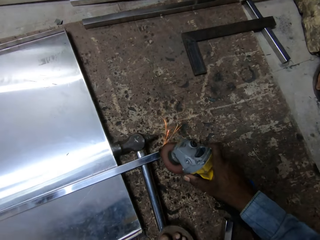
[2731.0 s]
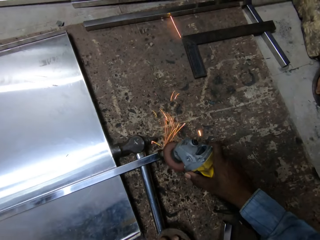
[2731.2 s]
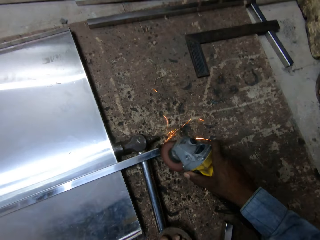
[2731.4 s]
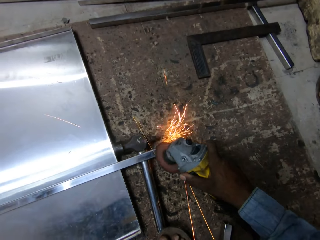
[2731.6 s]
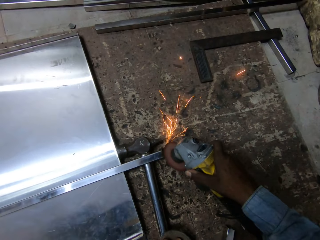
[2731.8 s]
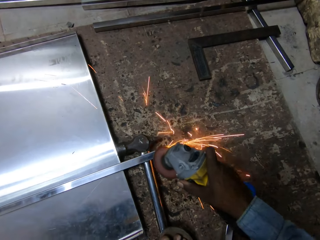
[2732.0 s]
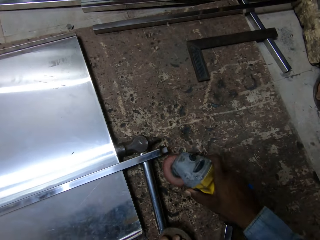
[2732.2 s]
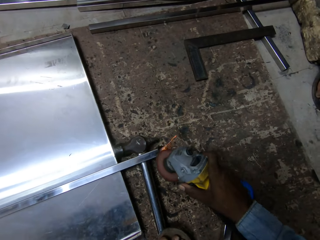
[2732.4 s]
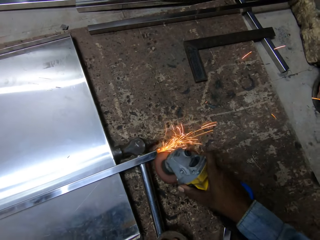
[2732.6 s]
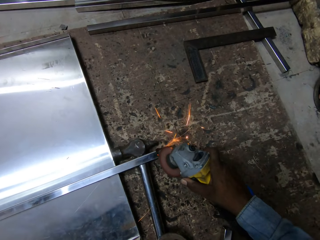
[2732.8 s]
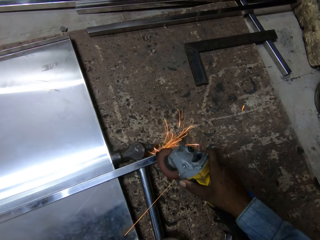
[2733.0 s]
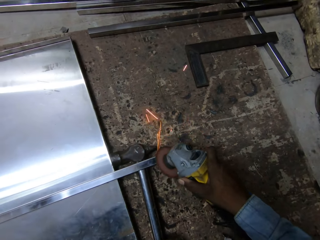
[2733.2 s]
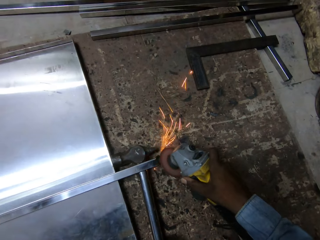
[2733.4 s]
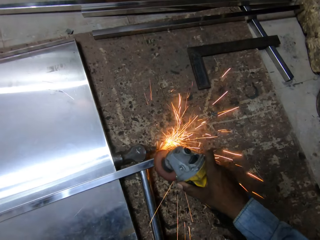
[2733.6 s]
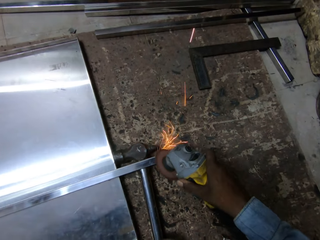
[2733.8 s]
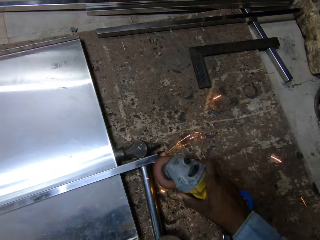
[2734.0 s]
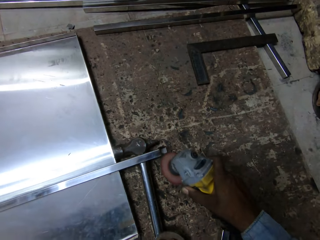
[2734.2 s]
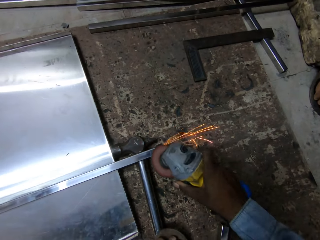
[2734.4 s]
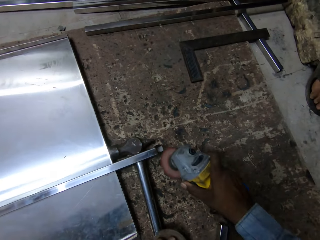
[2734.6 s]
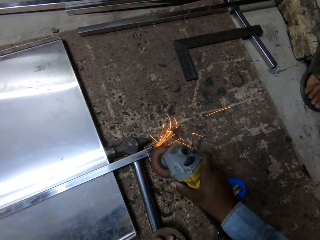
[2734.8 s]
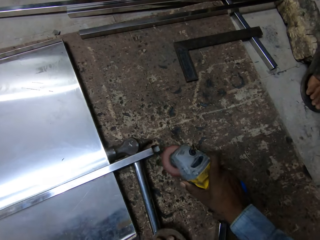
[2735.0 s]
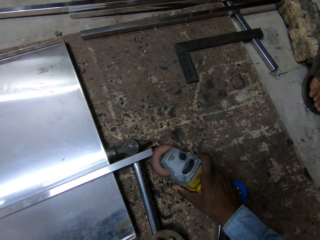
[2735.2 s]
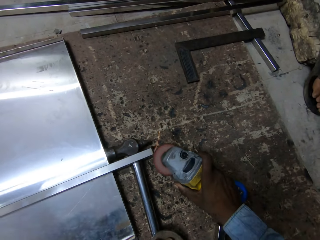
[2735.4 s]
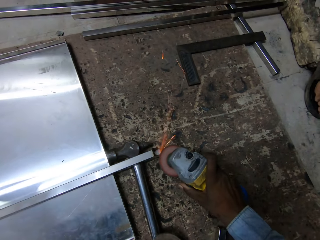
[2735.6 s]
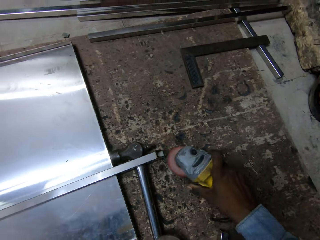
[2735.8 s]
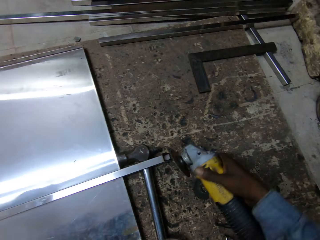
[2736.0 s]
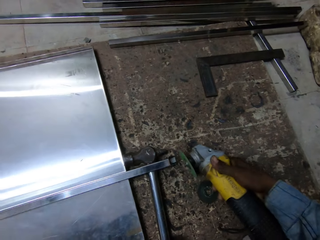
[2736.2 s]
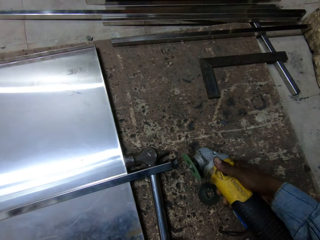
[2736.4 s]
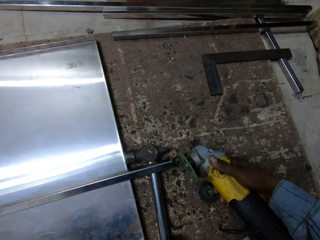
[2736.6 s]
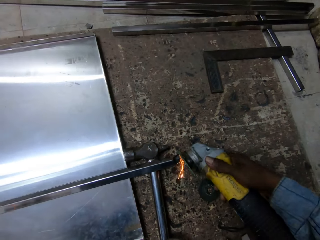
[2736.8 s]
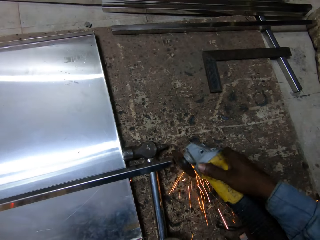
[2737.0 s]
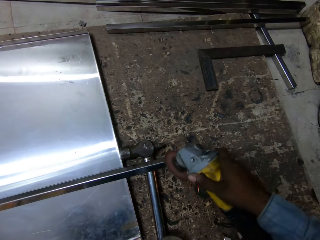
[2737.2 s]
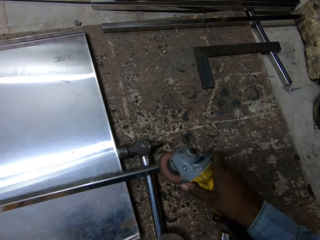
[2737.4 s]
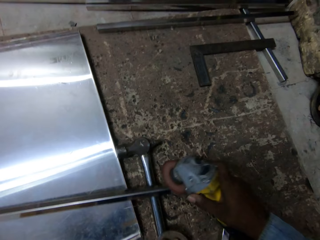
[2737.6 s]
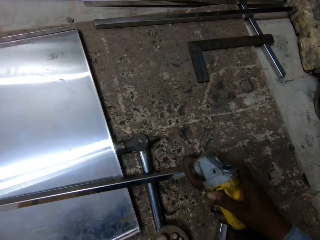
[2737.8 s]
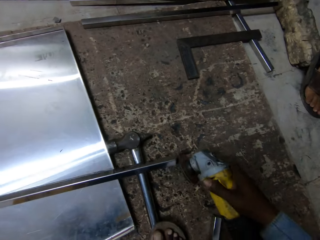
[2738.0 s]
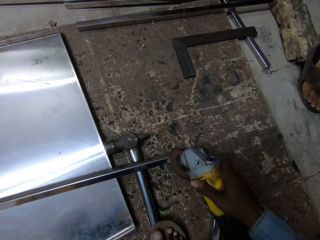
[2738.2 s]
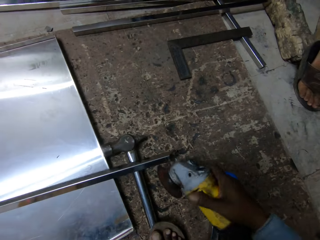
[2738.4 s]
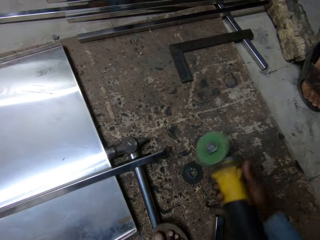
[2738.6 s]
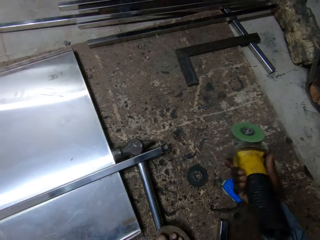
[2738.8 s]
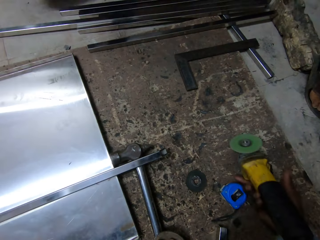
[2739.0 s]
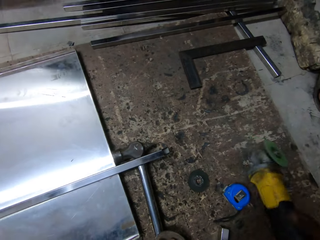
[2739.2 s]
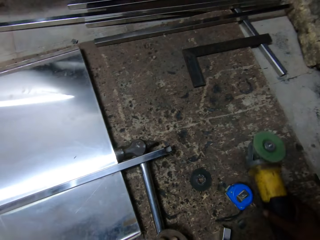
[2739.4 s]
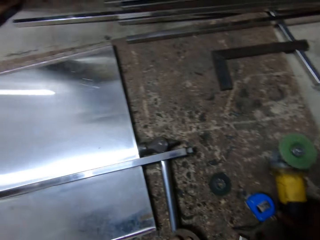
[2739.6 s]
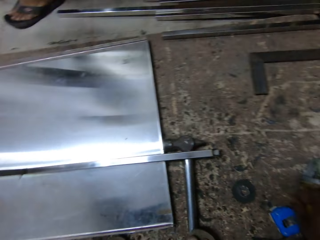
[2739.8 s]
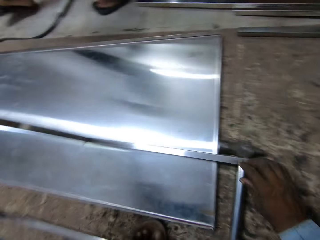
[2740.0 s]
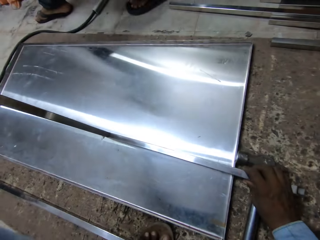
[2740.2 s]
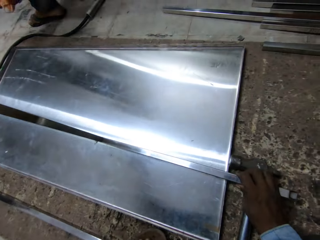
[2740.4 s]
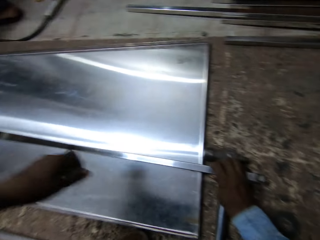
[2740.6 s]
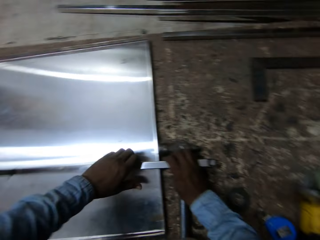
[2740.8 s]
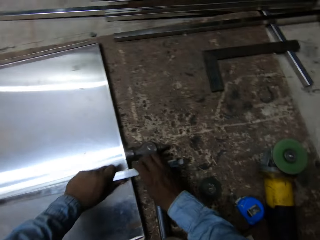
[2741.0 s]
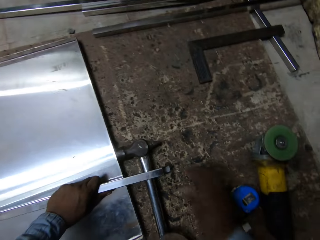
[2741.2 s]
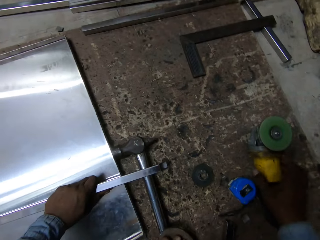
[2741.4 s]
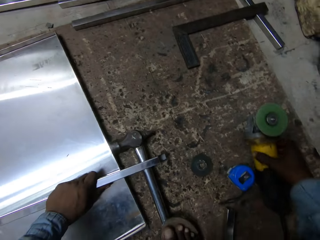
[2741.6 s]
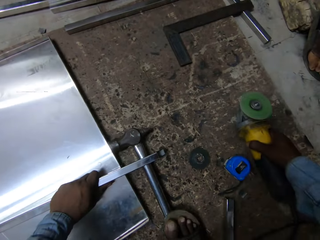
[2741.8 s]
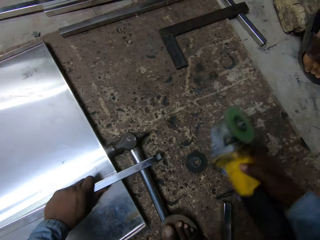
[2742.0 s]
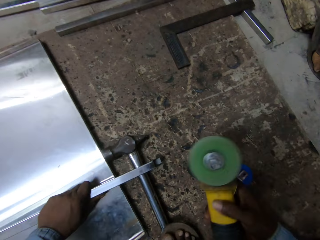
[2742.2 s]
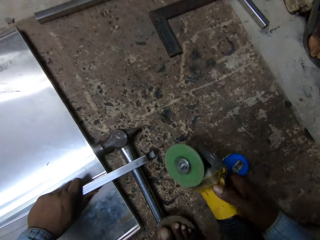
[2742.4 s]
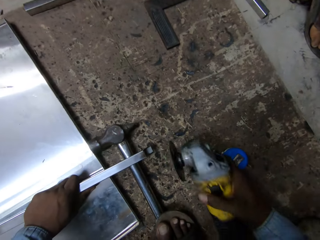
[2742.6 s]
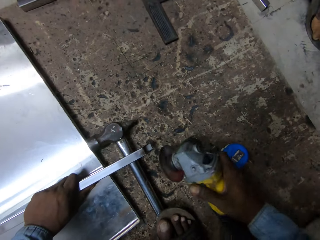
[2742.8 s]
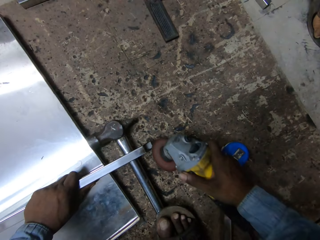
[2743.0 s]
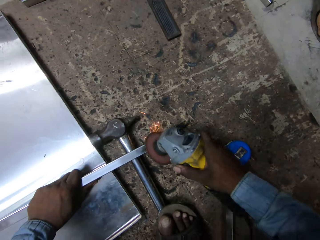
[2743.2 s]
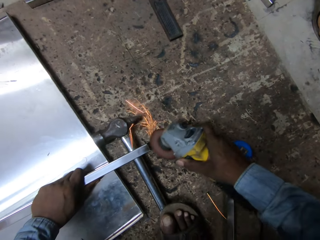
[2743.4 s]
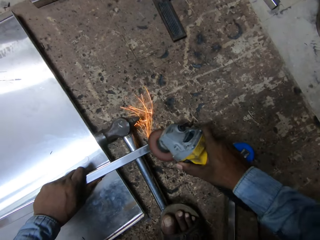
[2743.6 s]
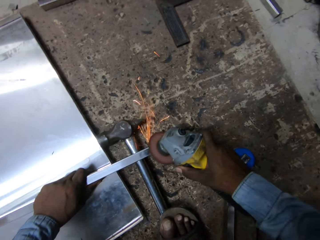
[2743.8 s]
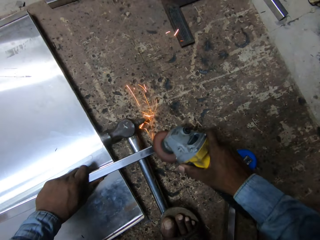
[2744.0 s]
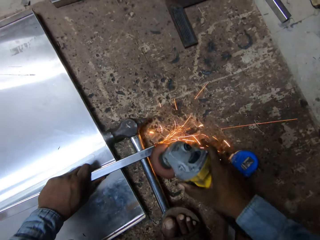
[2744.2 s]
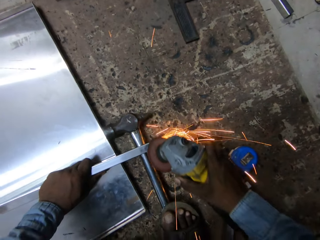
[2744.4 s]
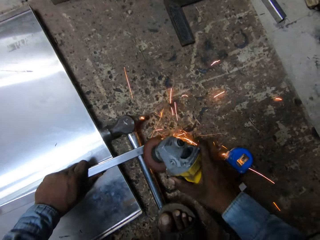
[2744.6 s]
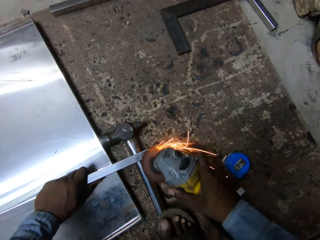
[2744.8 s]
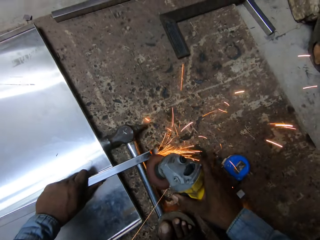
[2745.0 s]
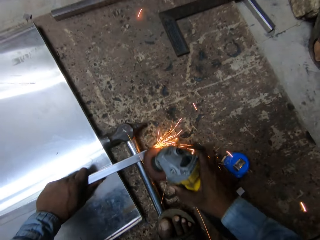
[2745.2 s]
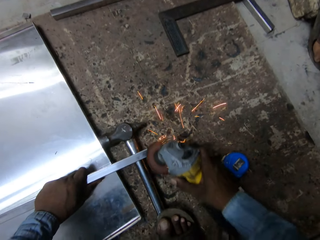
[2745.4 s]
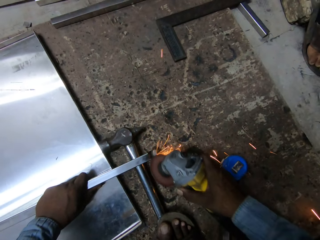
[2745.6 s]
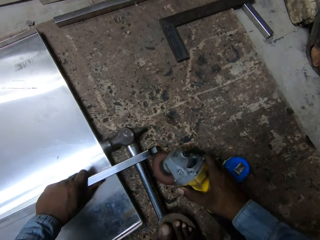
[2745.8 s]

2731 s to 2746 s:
The camera wearer slightly turns the flat metal frame with his left hand. He grinds the edge of the flat metal frame with the angle grinder in his right hand. He places the angle grinder on the floor with his right hand. He holds the flat metal frame on the metal door surface with his right hand. A man walks past the camera wearer. The camera wearer slightly lifts the flat metal frame from the metal door surface with his left hand. He picks the angle grinder from the floor with his right hand. He grinds the edge of the flat metal frame with the angle grinder in his right hand.

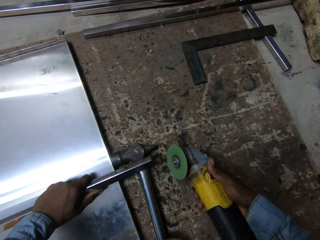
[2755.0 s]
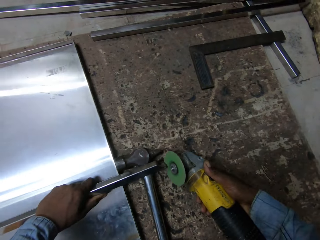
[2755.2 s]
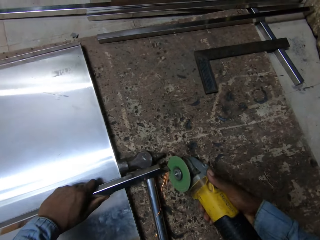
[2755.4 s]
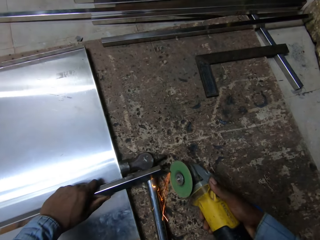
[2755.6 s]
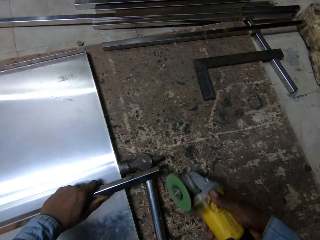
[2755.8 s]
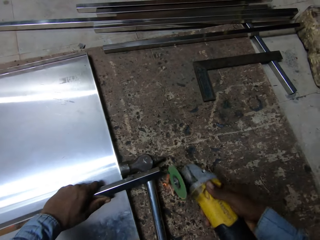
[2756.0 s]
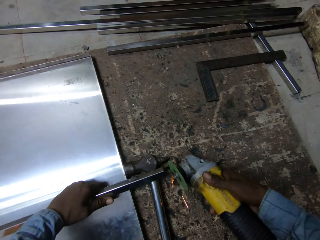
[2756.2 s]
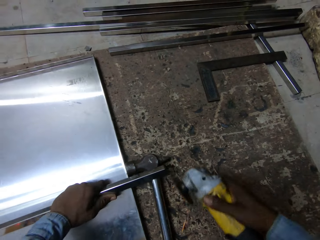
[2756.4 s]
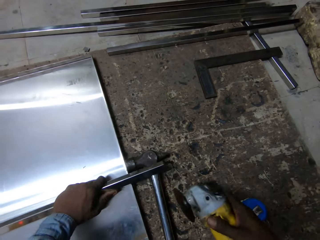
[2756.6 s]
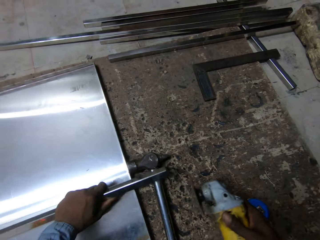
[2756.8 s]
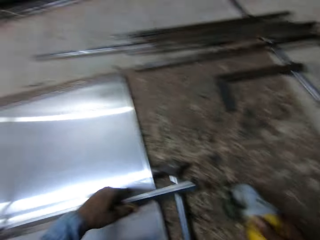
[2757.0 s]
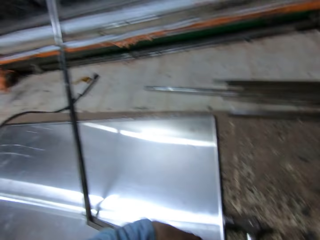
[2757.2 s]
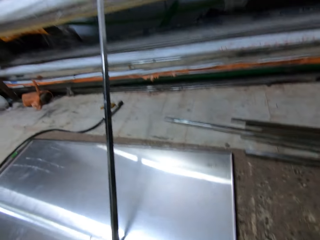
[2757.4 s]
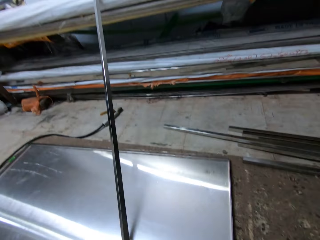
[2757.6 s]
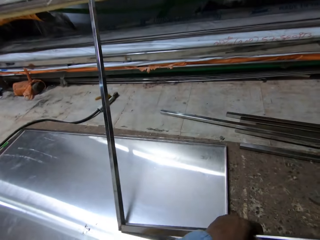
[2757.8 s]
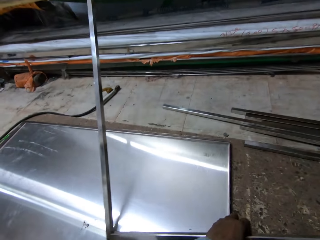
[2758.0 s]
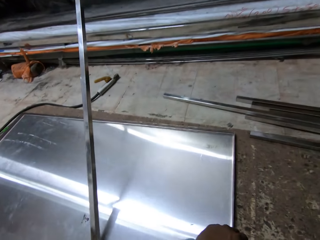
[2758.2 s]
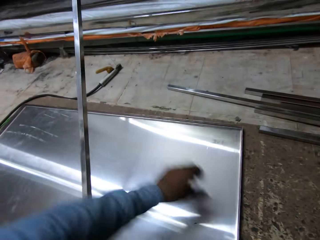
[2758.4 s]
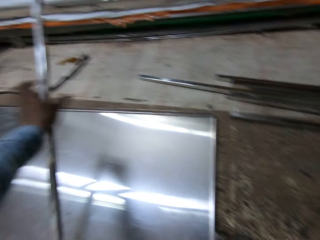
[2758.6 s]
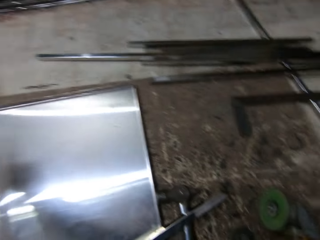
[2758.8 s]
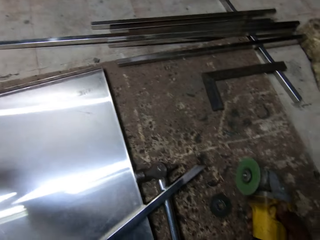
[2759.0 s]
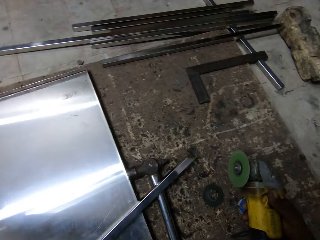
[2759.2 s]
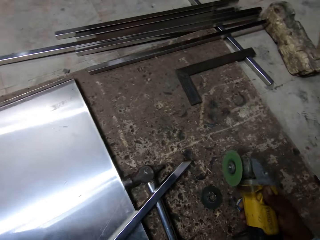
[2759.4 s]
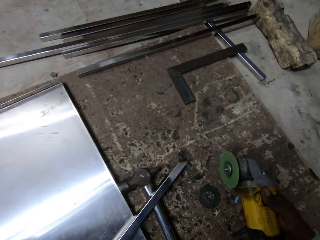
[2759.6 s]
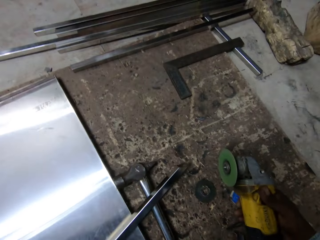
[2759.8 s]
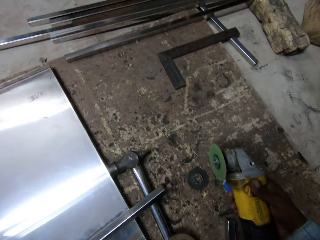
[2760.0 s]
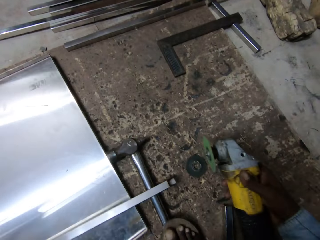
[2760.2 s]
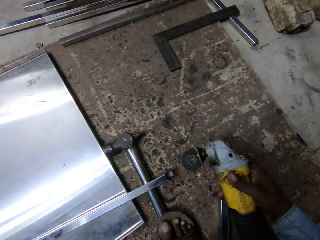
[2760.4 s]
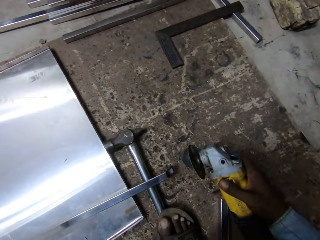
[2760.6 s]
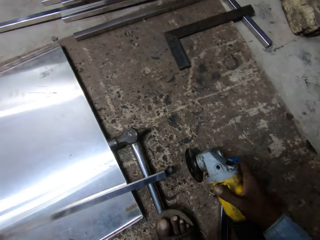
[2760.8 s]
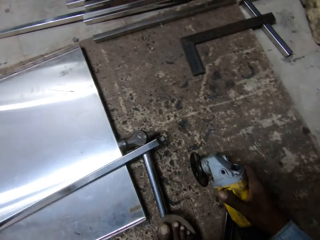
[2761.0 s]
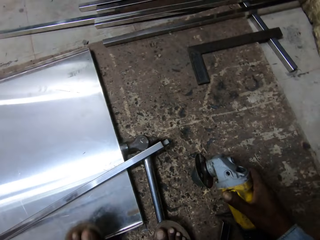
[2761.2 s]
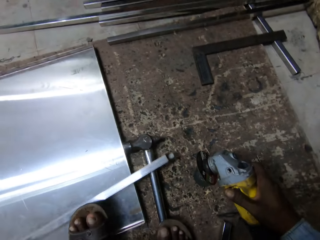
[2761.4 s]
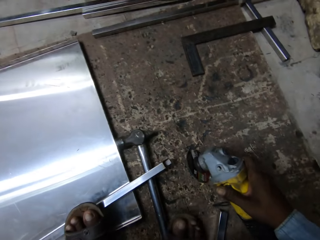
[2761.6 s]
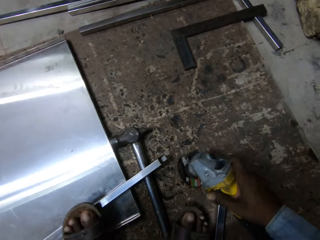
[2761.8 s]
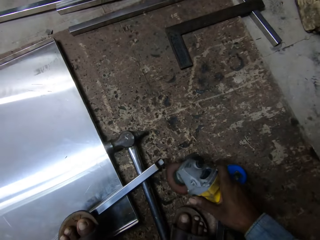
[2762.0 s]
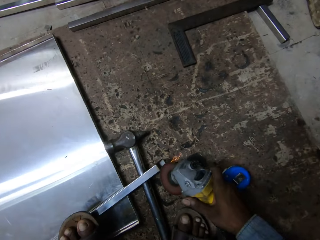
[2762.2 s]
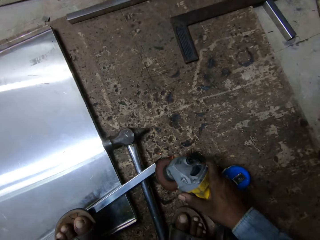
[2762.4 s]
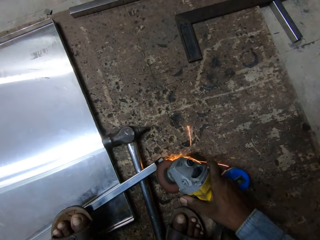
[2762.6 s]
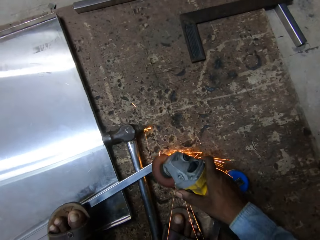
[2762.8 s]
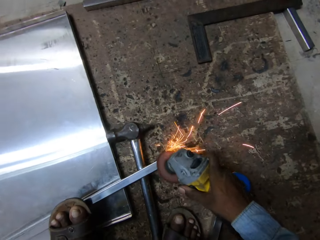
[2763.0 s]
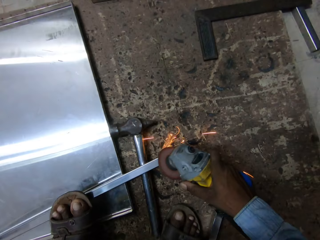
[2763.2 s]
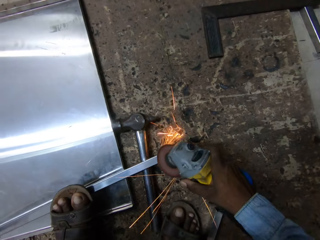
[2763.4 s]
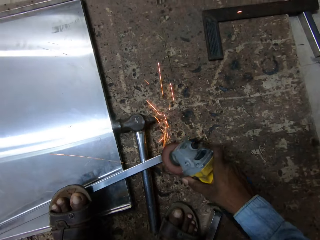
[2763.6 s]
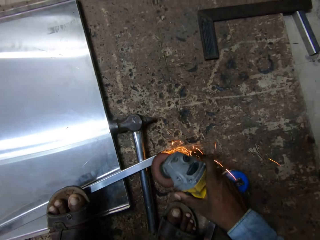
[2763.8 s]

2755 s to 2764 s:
The camera wearer places the grinder down. He grinds the edge of the flat metal frame with the angle grinder in his right hand. He moves the flat metal frame on the metal door surface with his left hand. He holds the metal rod. He grinds the metal with the grinder. He moves the flat metal frame on the metal door surface with his left hand again. He picks the metal rod. He places his left leg on the flat metal frame. He grinds the edge of the flat metal frame with the angle grinder in his right hand.
